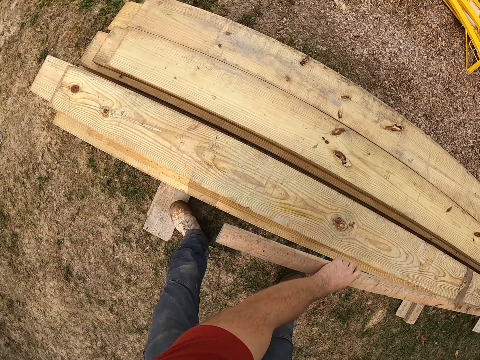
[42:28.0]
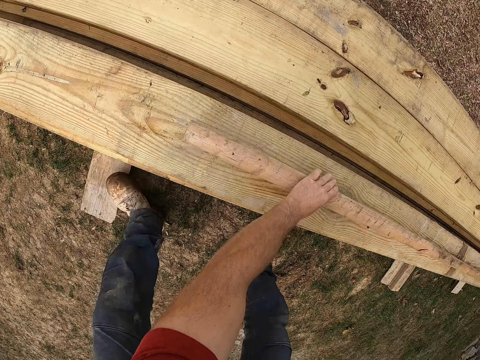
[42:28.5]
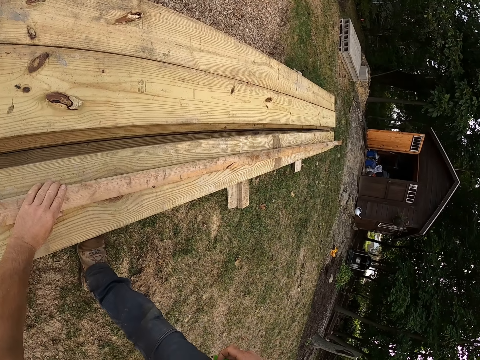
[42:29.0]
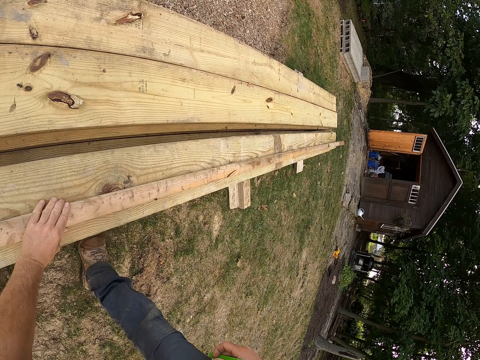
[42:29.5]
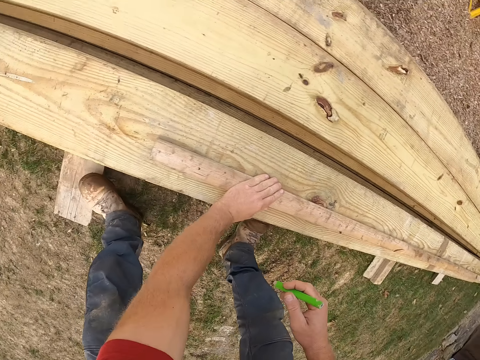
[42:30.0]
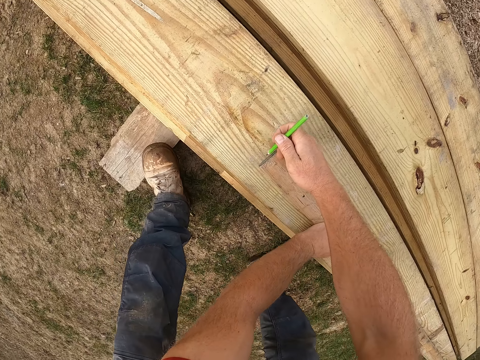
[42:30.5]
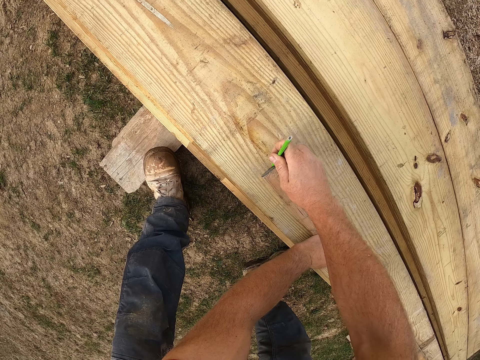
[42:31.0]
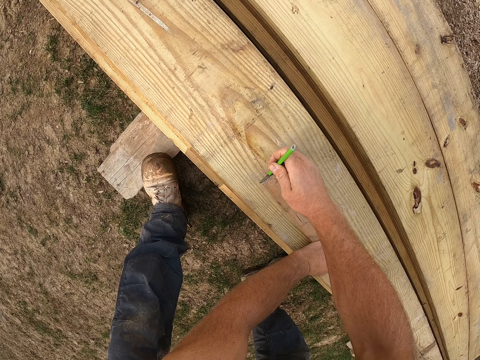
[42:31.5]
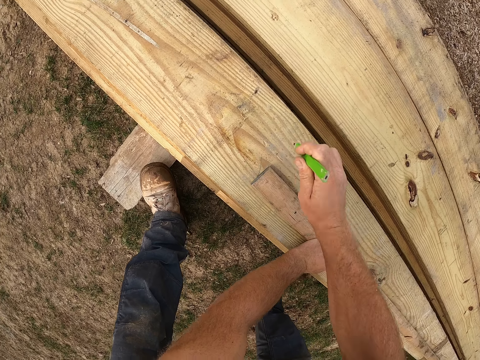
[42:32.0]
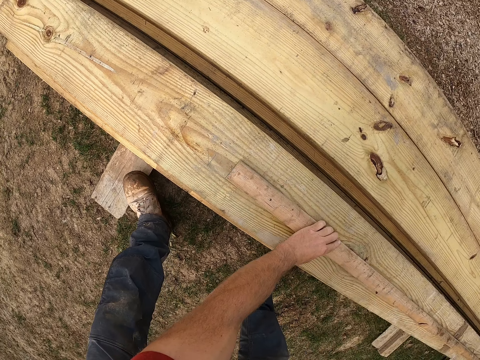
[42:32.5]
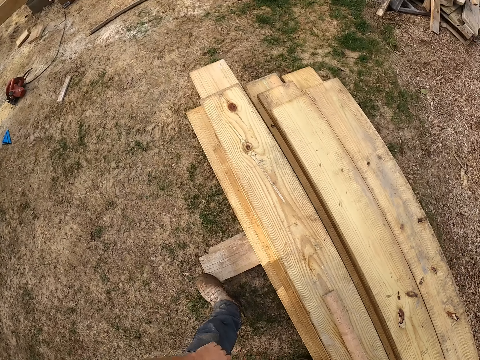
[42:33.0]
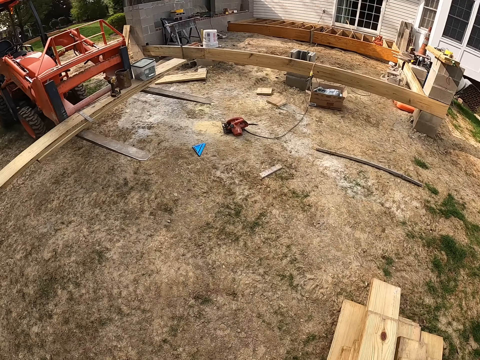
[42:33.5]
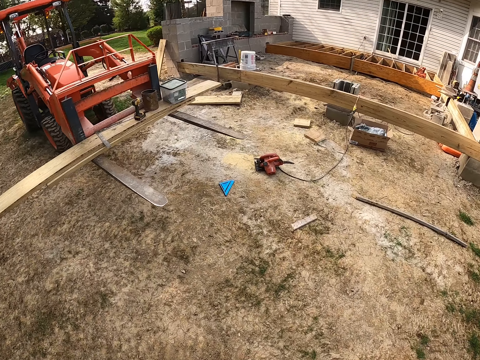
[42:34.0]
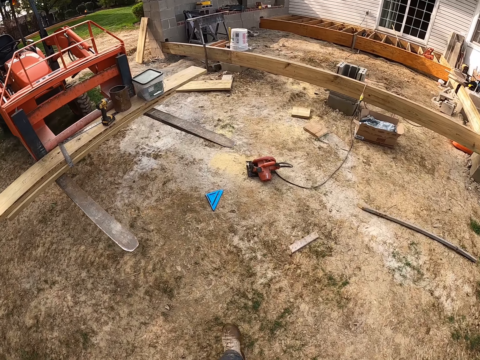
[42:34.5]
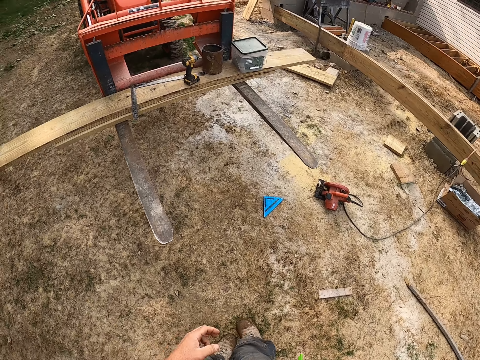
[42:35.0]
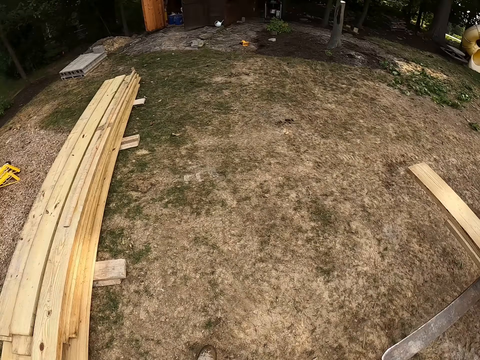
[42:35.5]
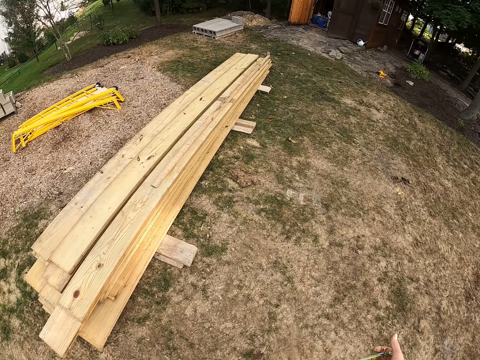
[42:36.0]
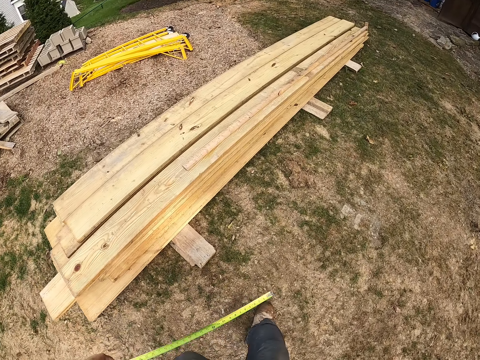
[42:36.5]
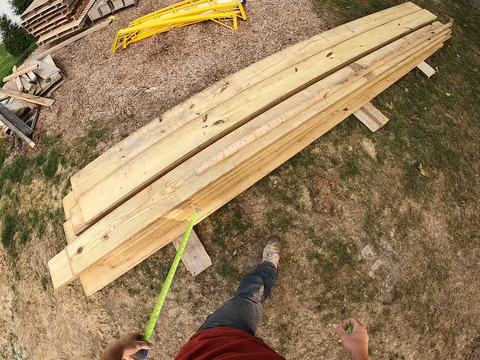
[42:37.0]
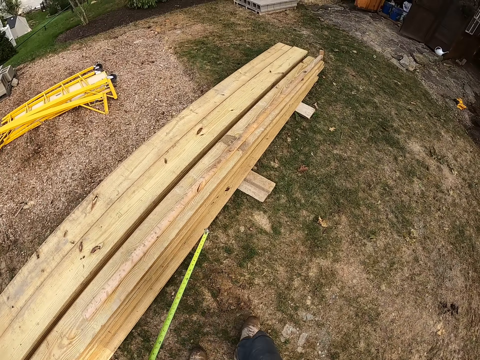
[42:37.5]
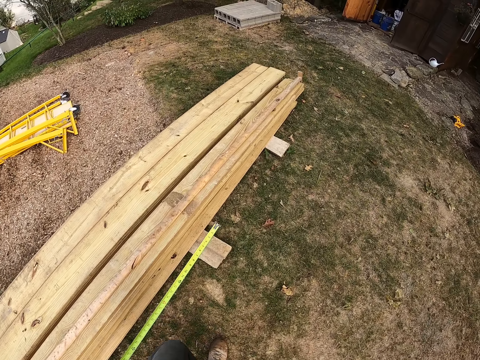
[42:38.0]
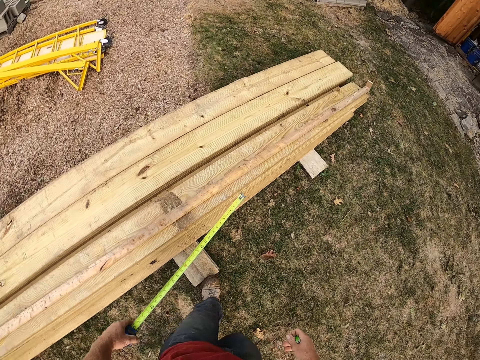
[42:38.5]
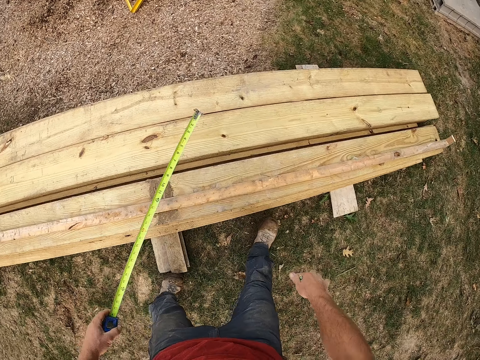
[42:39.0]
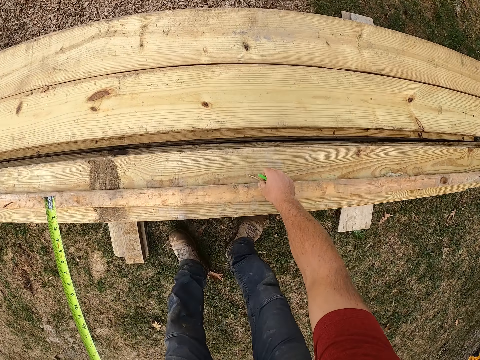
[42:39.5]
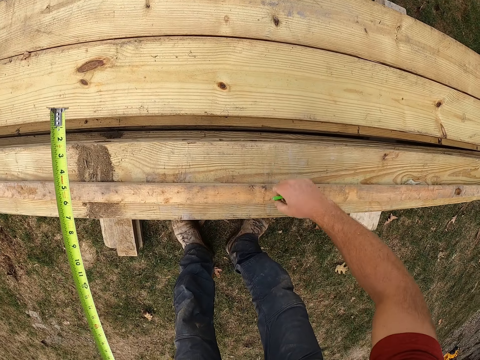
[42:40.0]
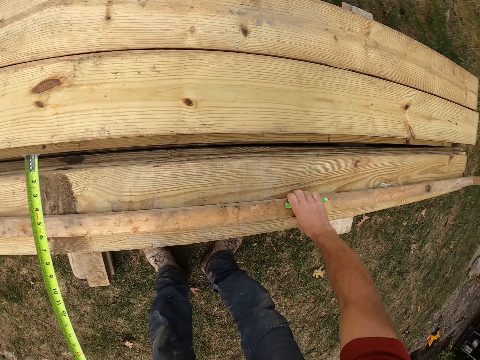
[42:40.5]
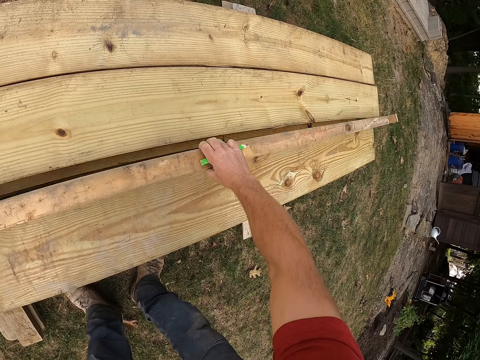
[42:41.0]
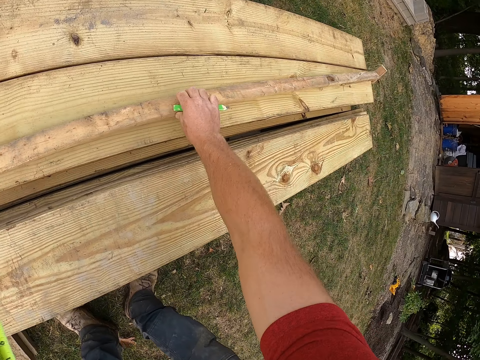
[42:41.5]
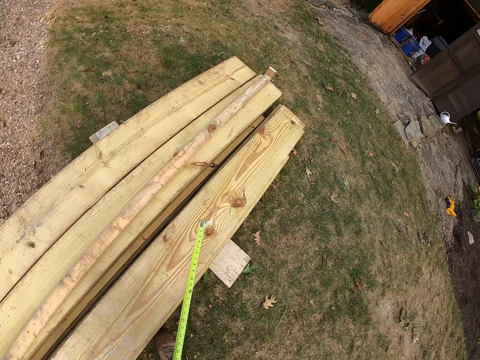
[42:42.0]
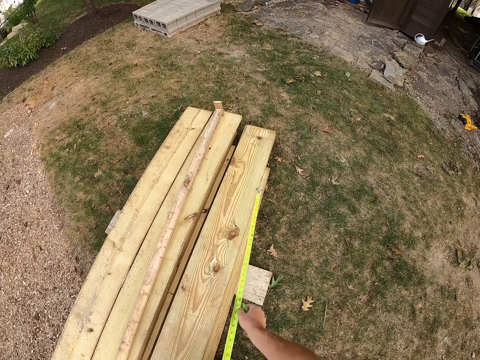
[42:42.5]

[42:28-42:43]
The camera wearer puts the piece of wood on top of the woods. They mark a point on the wooden plank with a pencil. They walk around the construction area. They move the wooden plank. They pick up the piece of wood.

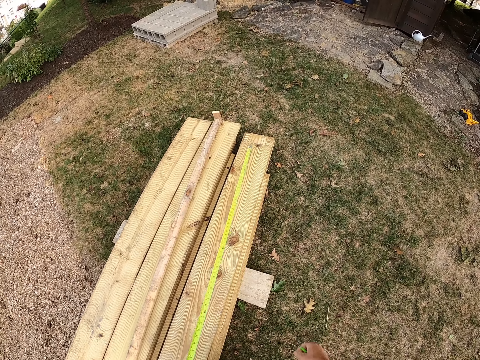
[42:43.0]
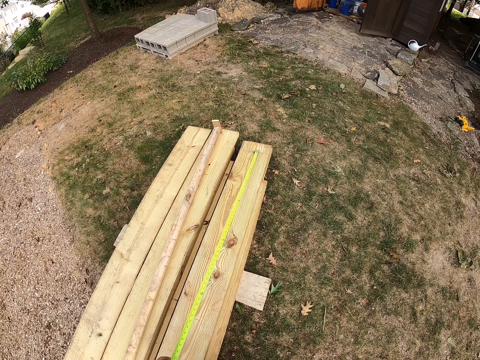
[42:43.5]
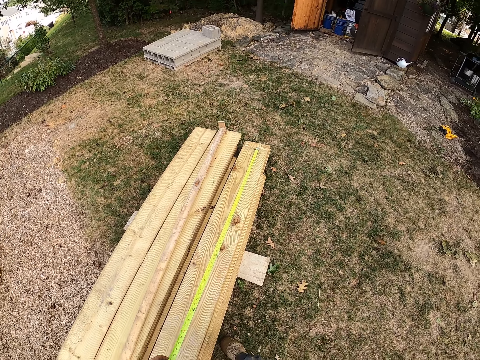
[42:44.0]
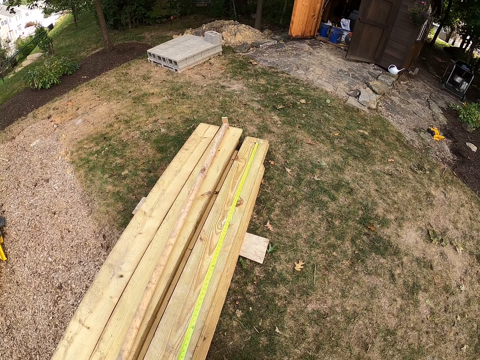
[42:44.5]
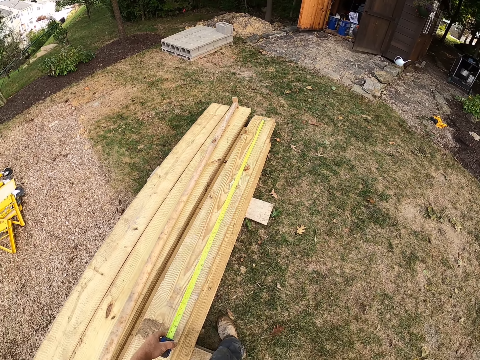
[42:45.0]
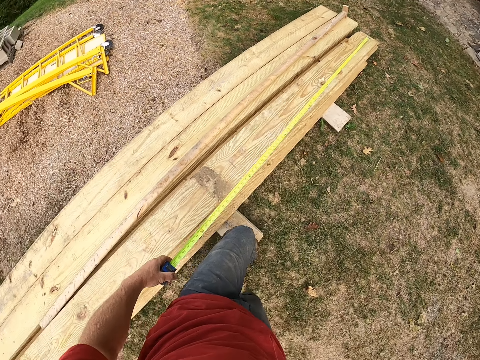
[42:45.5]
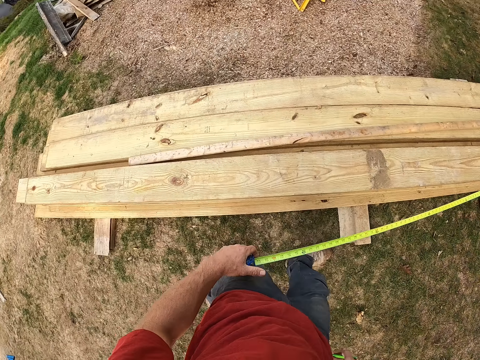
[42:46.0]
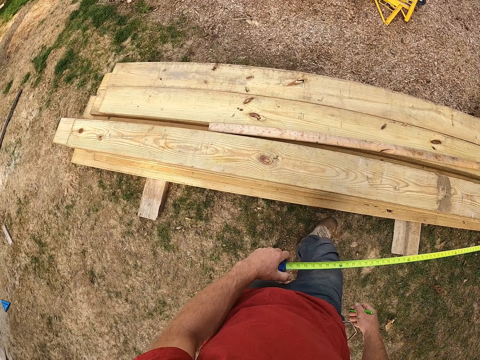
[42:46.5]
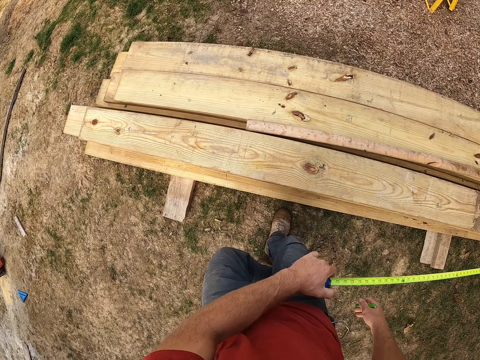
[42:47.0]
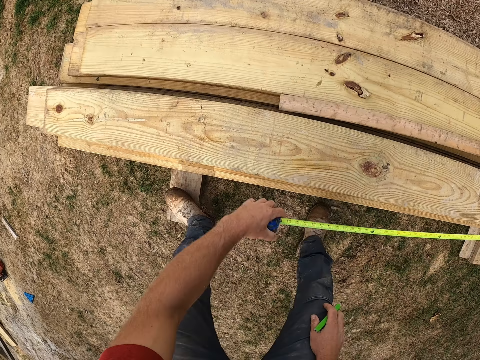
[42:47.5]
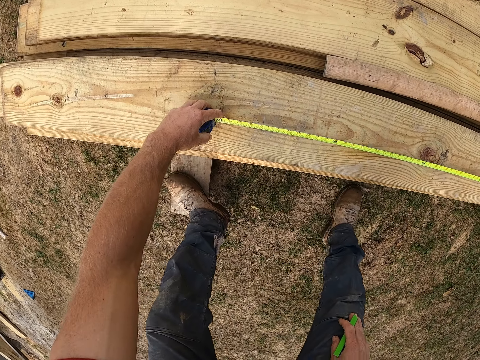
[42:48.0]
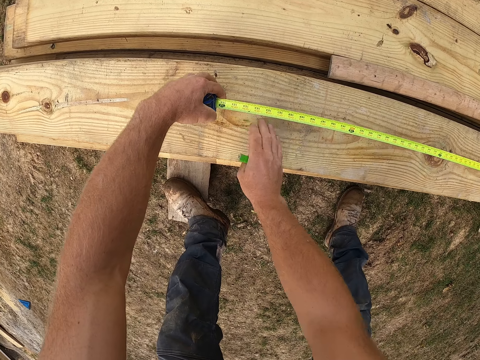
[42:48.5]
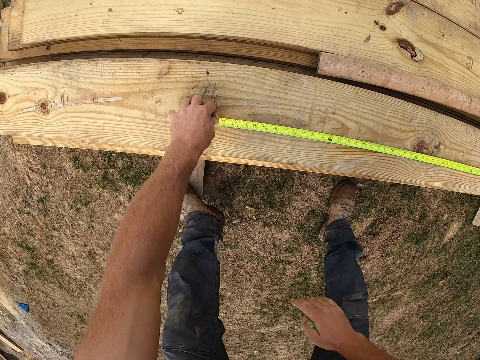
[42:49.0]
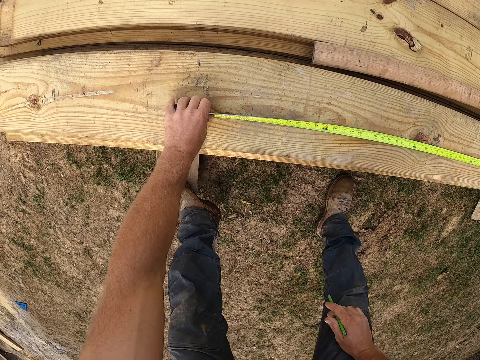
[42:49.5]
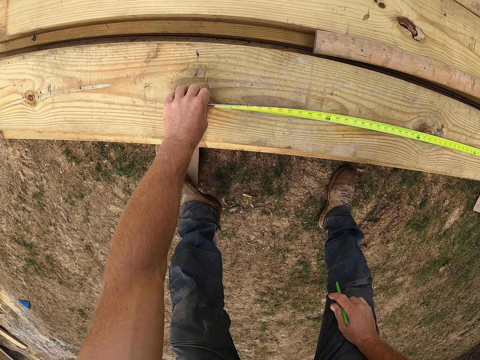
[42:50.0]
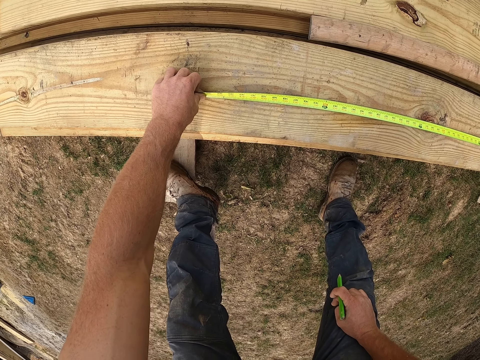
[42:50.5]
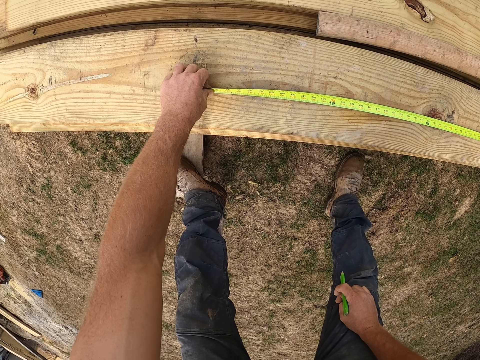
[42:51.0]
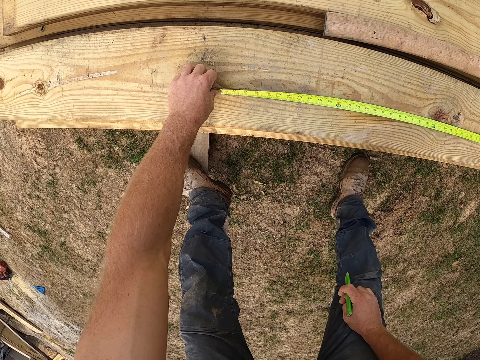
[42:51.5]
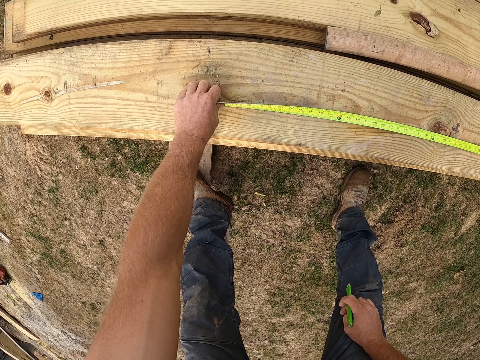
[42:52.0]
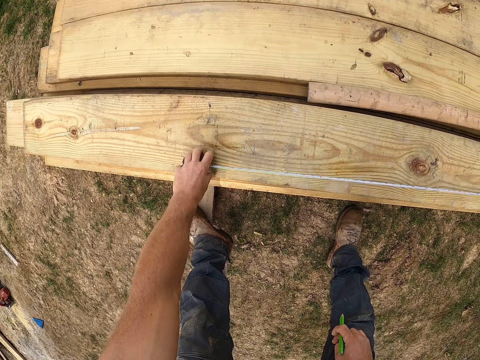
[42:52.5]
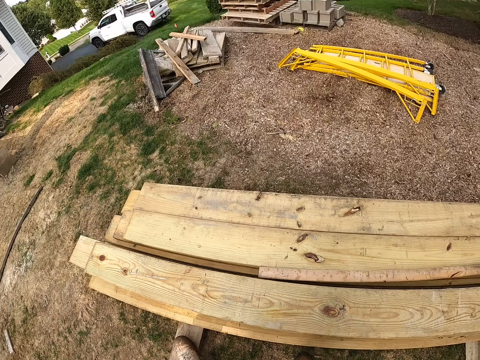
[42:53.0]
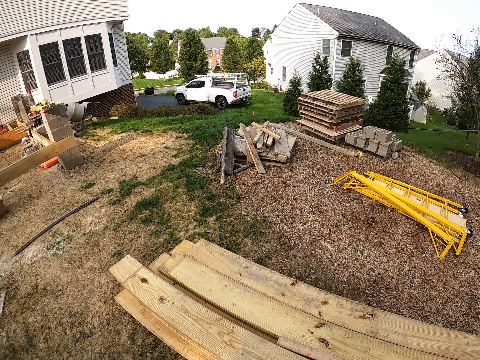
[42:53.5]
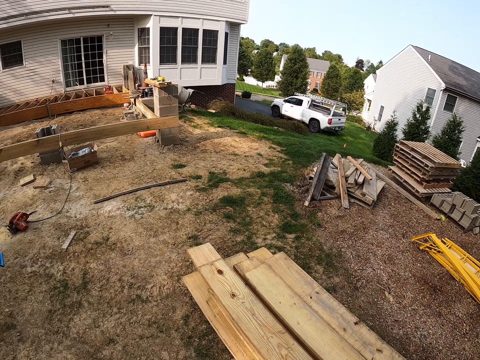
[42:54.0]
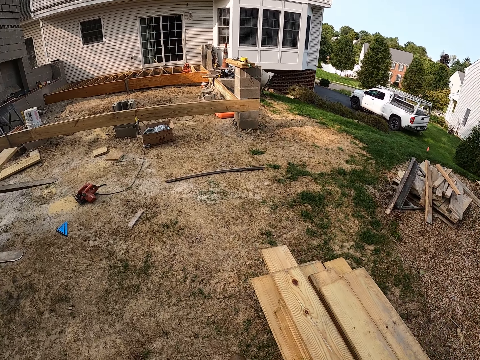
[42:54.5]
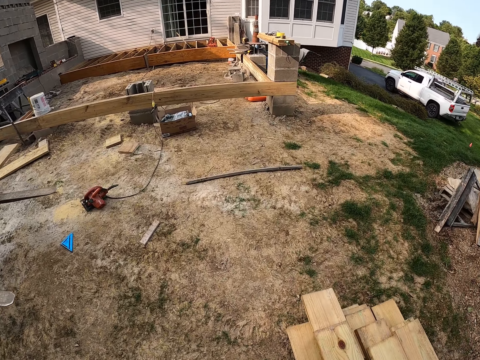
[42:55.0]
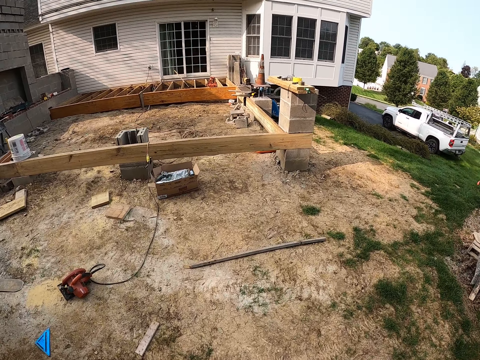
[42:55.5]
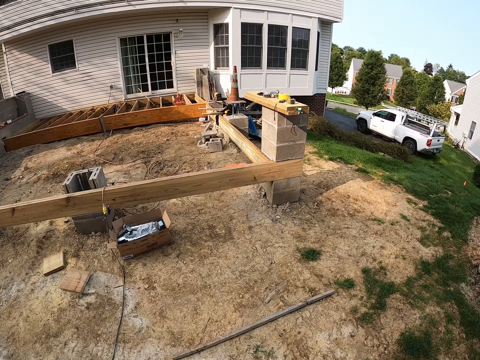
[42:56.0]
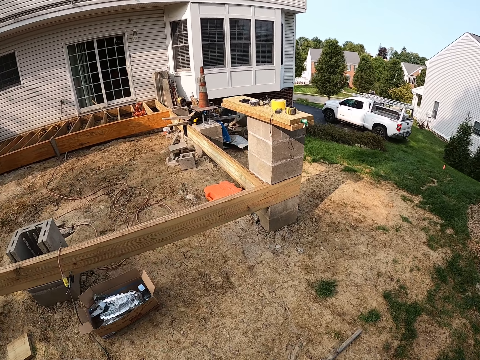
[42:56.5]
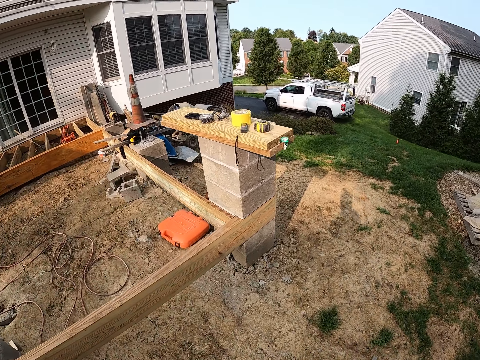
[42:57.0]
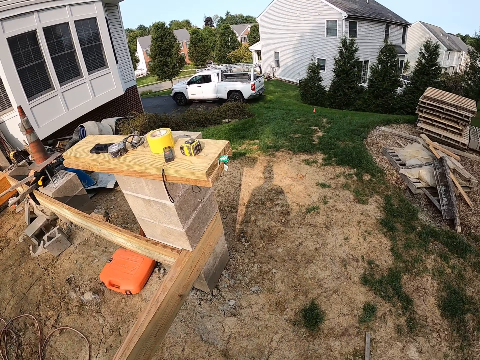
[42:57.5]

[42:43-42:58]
The camera wearer measures the wooden plank with a measuring tape. They walk around the construction area.
